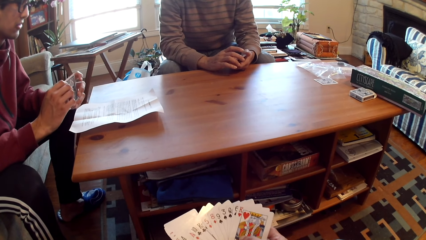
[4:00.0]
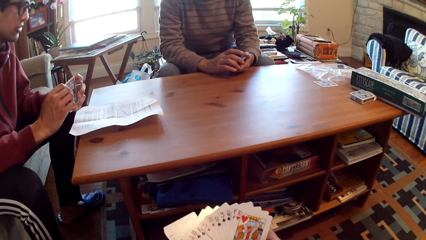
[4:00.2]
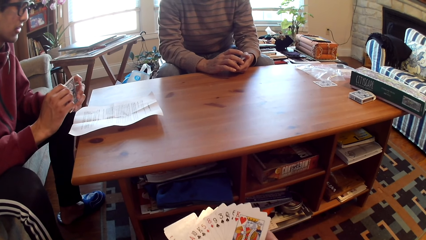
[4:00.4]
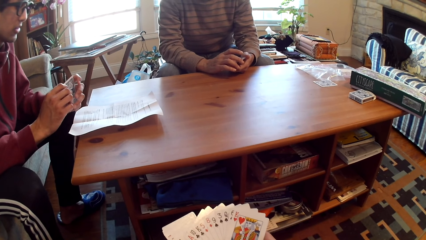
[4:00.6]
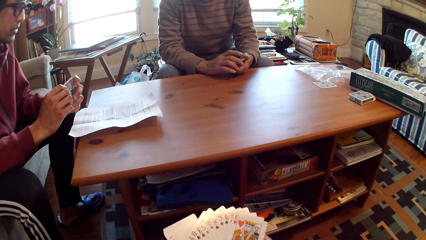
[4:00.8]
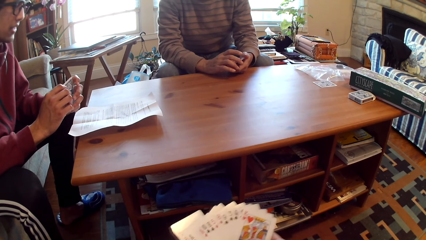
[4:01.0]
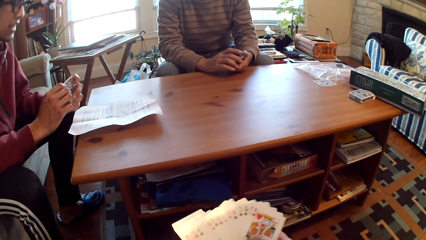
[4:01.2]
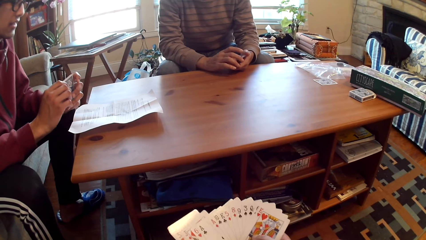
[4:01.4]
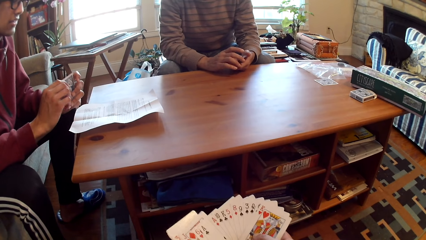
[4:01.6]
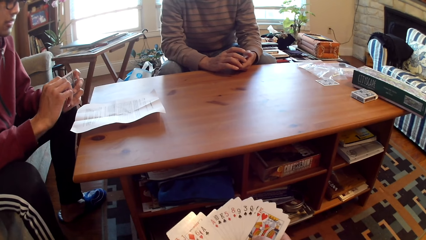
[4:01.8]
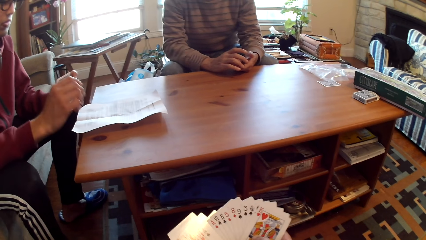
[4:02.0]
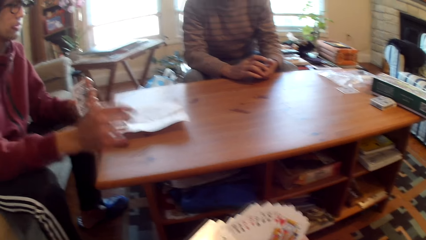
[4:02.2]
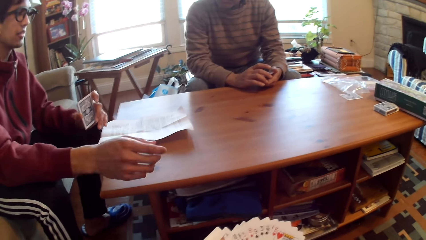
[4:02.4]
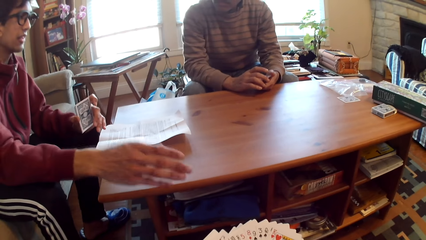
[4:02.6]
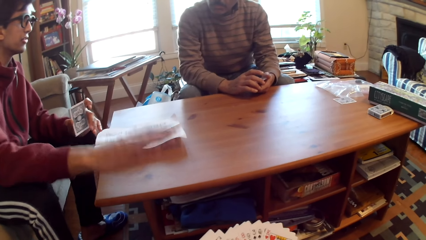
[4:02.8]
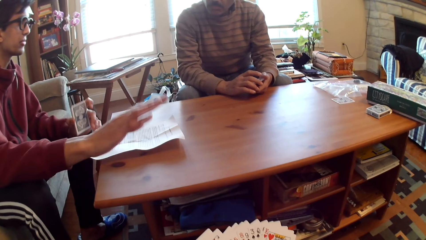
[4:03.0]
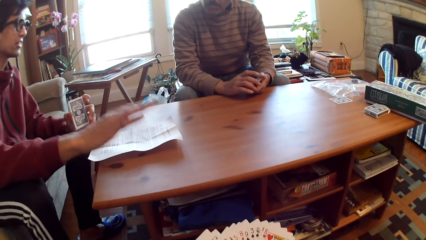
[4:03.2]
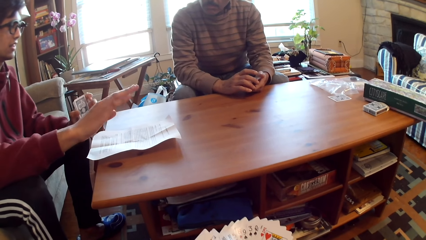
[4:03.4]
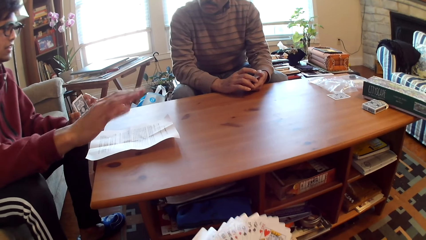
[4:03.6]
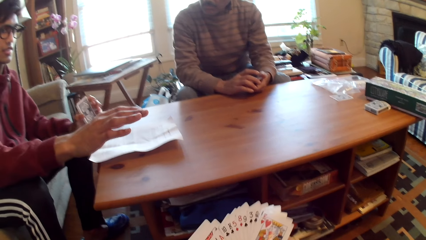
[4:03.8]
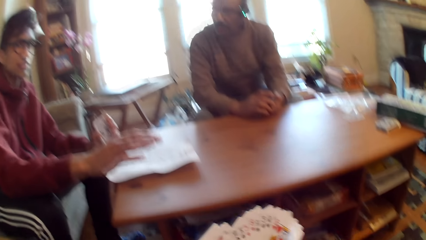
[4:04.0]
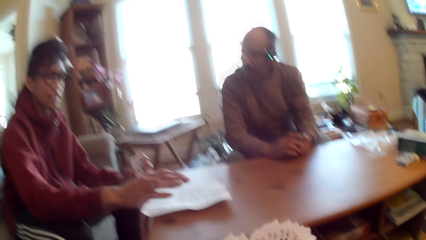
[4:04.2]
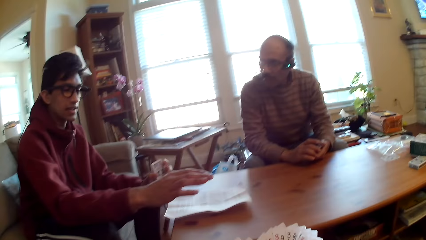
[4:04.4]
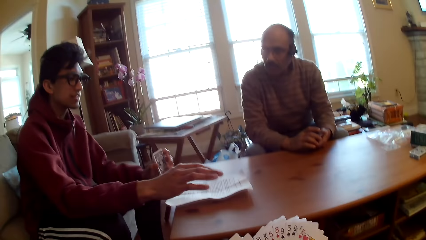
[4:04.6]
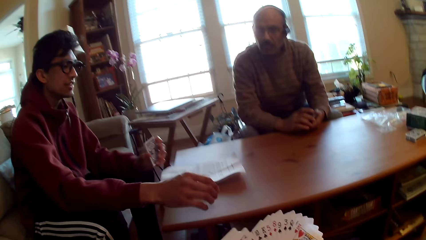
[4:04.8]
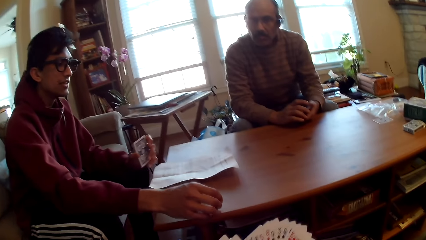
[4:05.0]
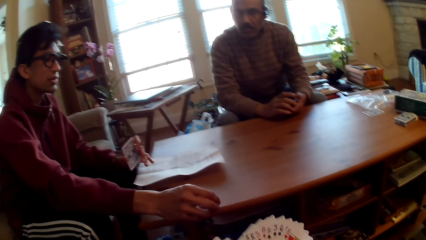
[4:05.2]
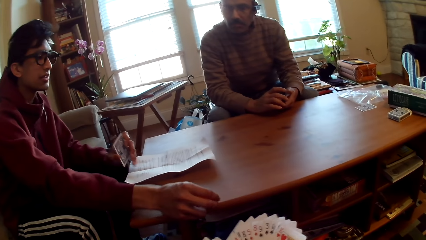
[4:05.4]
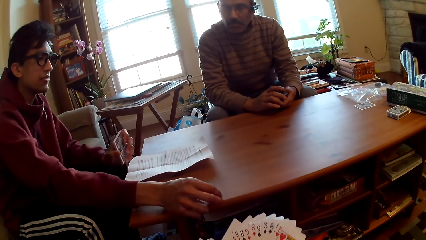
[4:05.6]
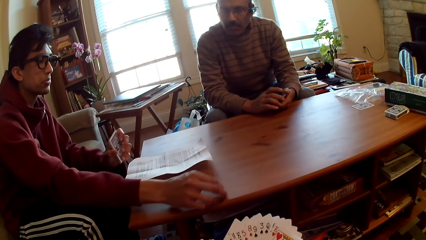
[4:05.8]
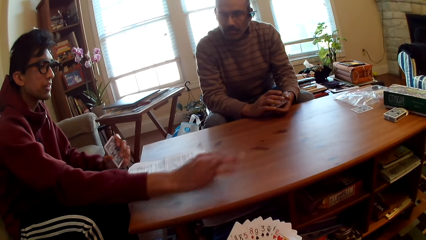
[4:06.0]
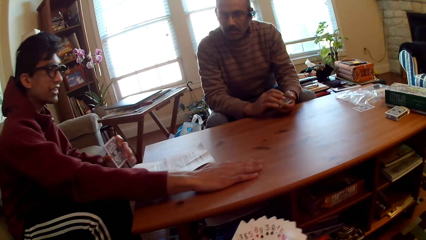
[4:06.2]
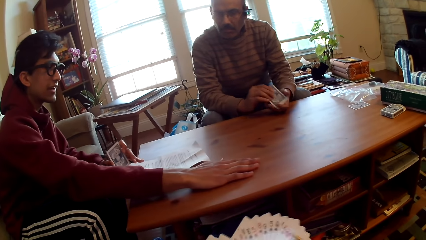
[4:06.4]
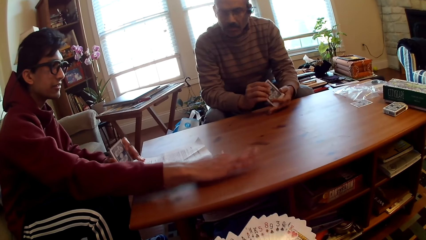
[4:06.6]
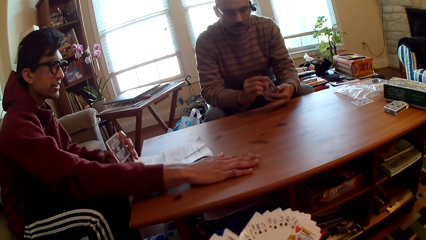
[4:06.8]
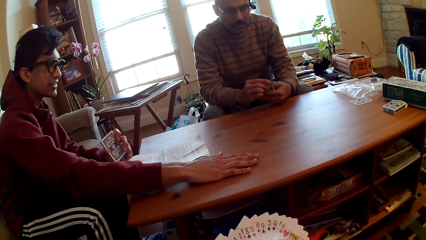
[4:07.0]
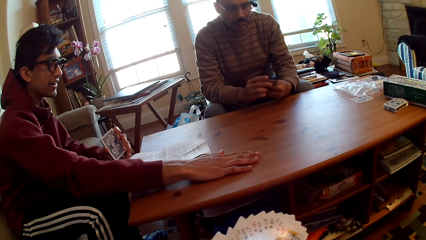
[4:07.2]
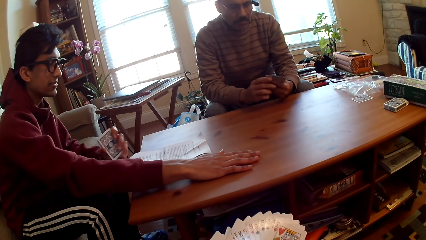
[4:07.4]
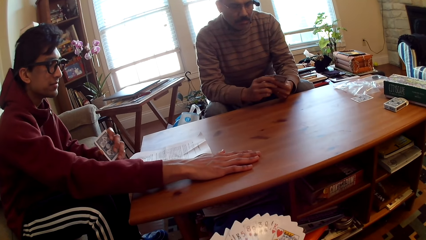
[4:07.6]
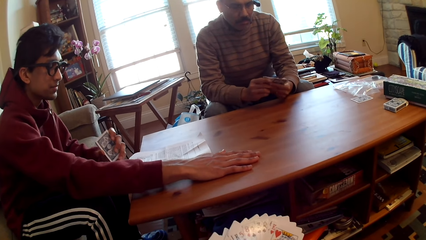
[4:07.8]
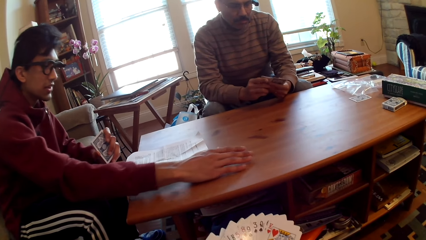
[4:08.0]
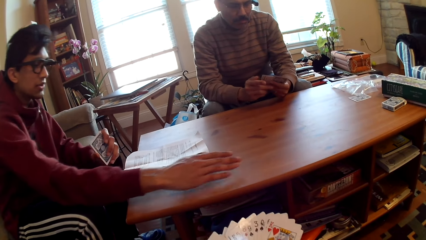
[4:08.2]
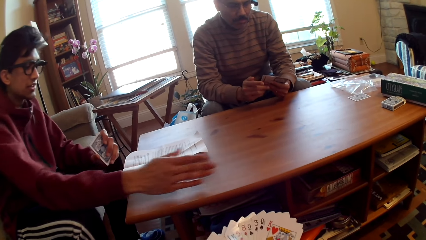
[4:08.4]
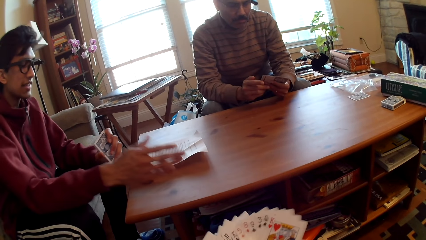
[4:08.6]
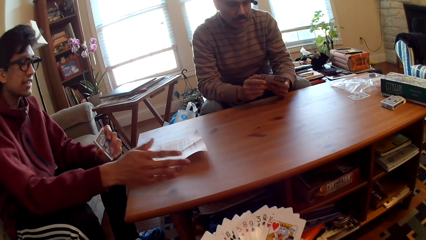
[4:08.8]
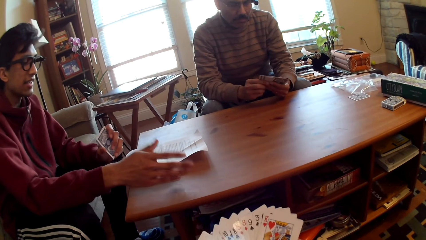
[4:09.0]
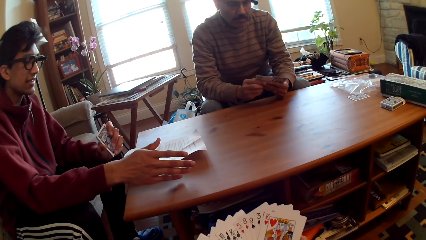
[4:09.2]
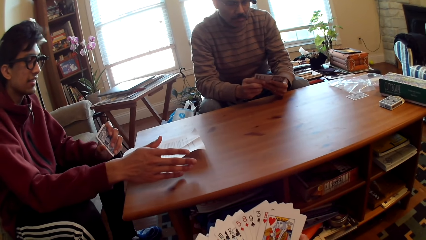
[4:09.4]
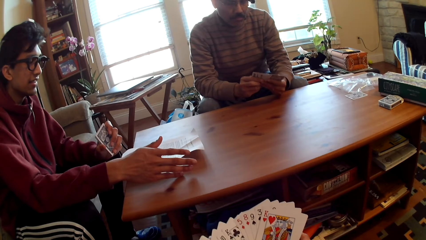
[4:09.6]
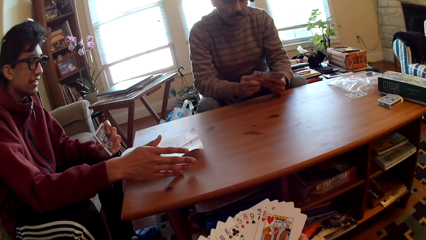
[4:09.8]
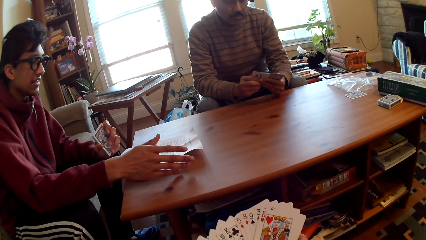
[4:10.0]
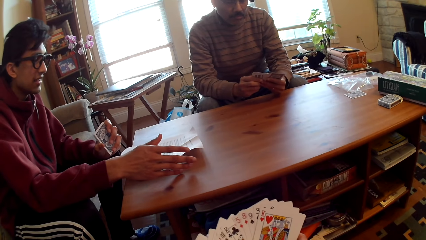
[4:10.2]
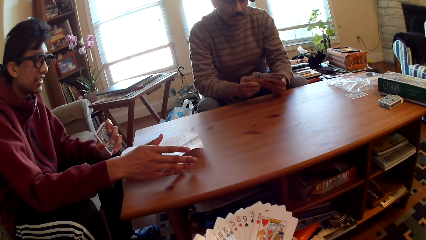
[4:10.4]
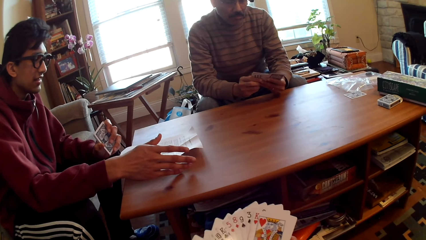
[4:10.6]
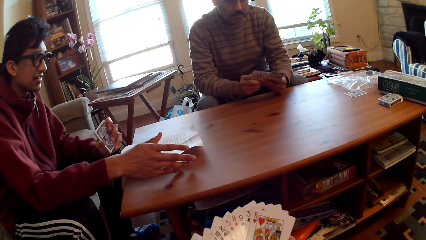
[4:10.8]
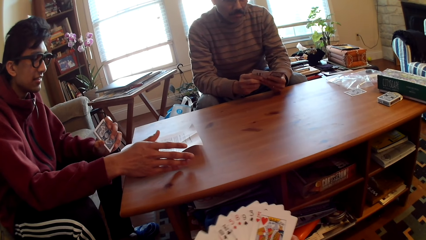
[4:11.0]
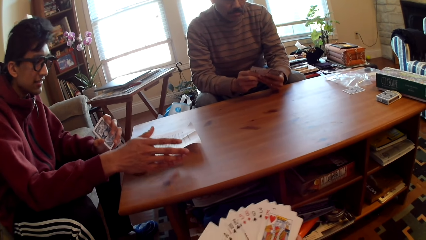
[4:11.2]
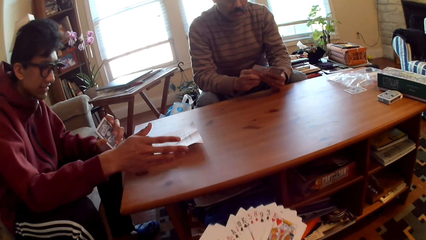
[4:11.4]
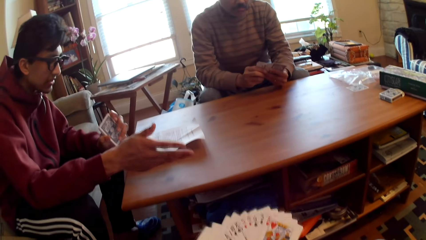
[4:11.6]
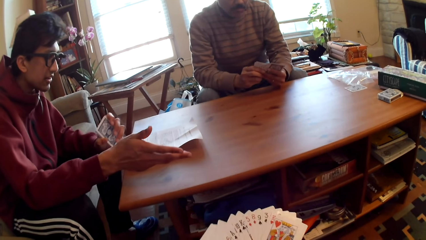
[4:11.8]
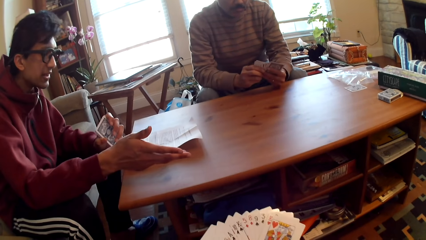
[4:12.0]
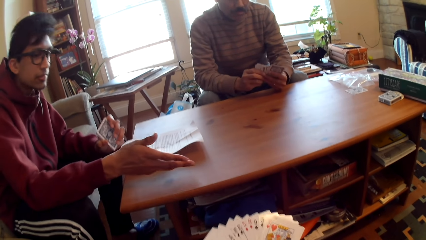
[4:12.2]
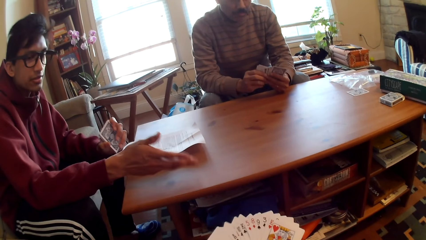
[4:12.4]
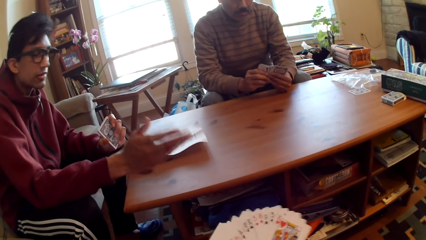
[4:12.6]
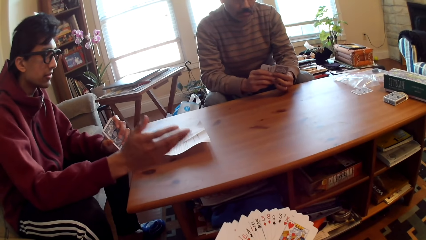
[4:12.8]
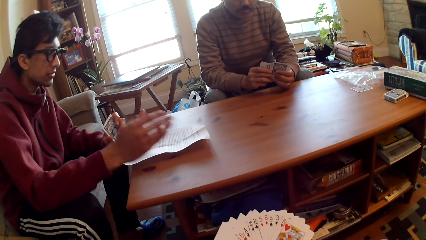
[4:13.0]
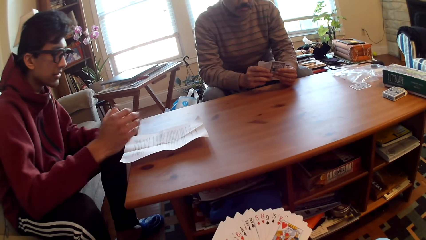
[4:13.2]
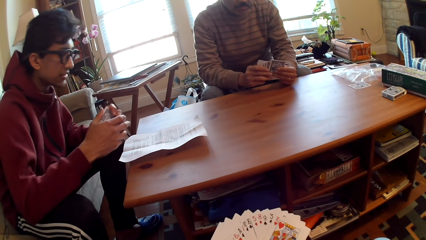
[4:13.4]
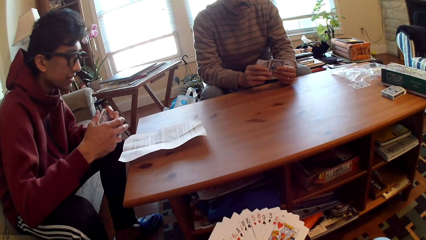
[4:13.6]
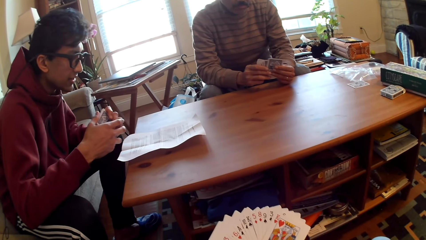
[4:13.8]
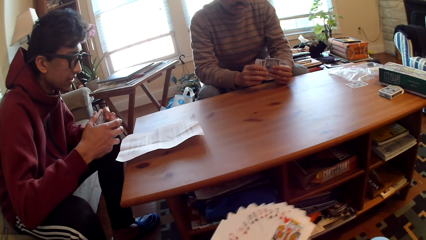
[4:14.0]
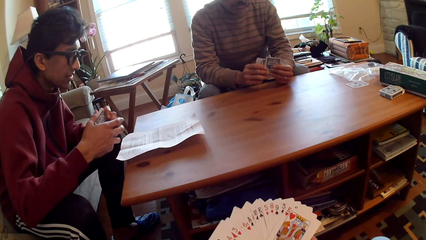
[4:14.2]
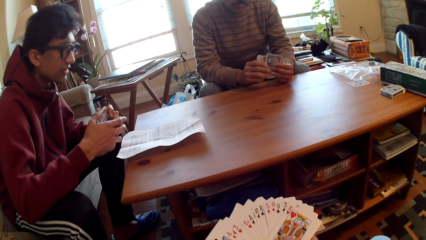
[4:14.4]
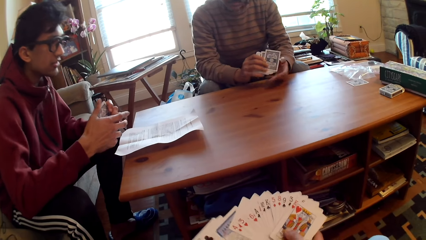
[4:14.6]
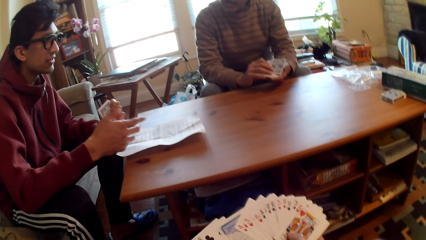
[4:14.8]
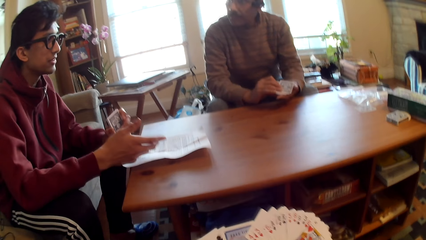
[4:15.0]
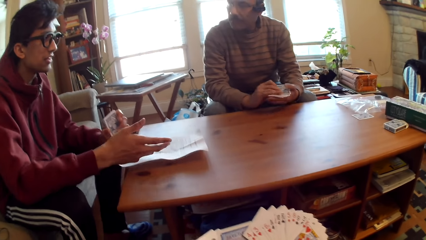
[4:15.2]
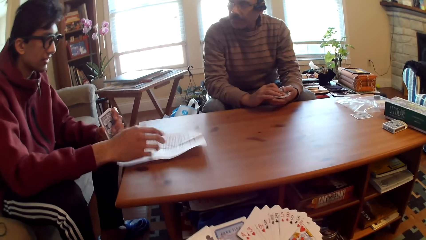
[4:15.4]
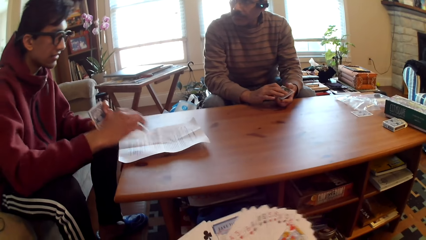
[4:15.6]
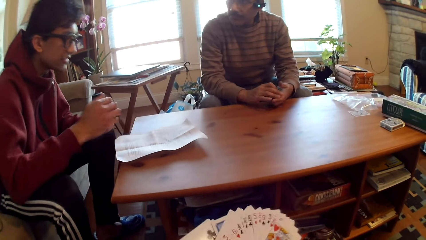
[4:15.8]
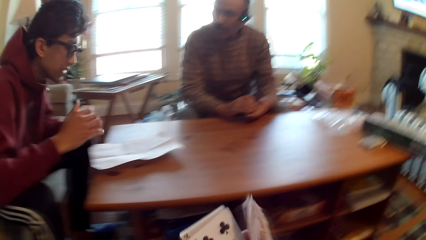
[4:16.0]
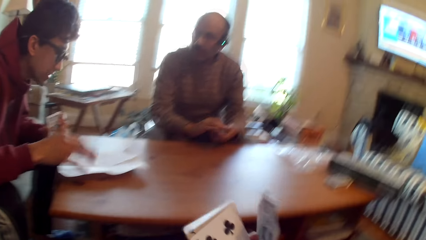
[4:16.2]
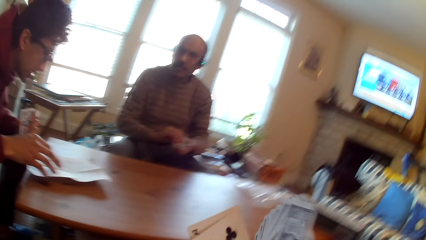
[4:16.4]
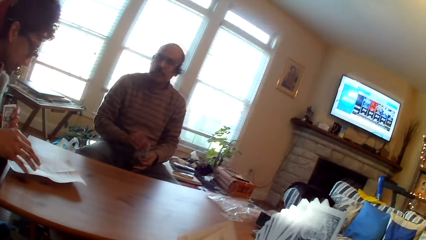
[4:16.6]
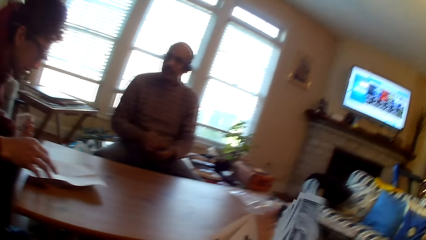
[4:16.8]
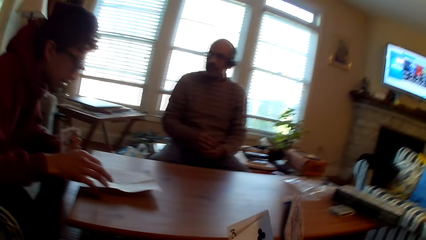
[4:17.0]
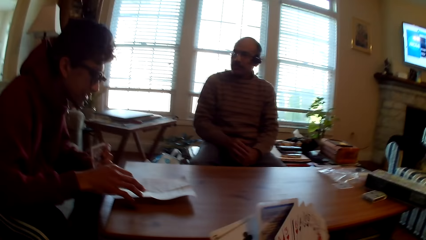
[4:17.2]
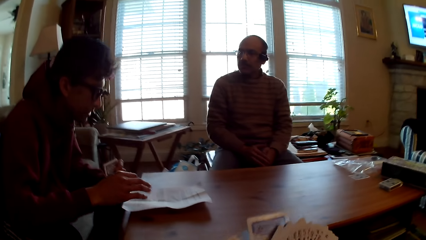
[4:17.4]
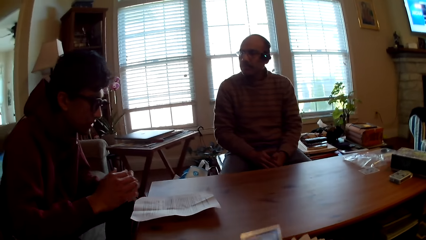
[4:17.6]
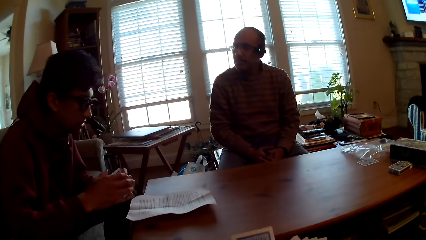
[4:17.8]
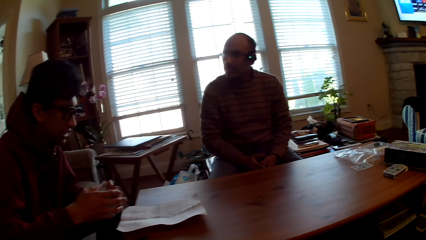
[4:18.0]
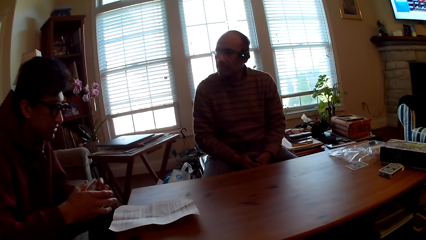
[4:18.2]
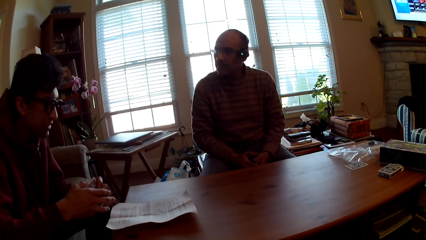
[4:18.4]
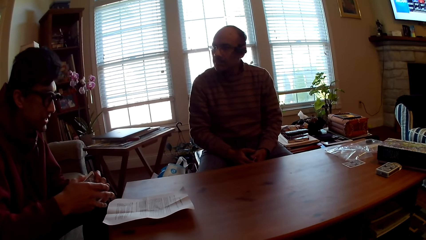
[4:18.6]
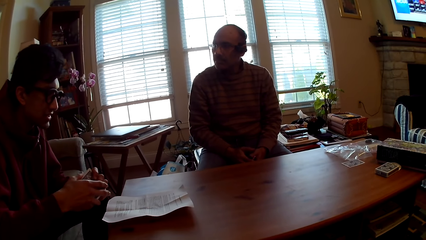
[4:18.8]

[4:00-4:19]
A person holds cards. The person moves a hand and taps the table. Another person selects cards. The other person looks at the first person. The first person looks at the paper.
